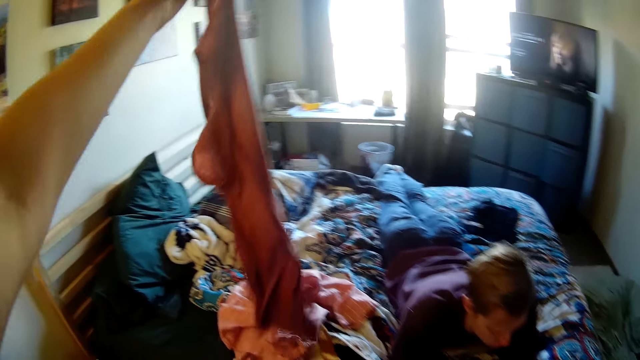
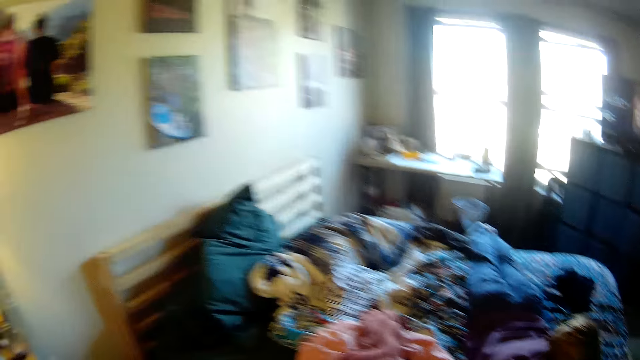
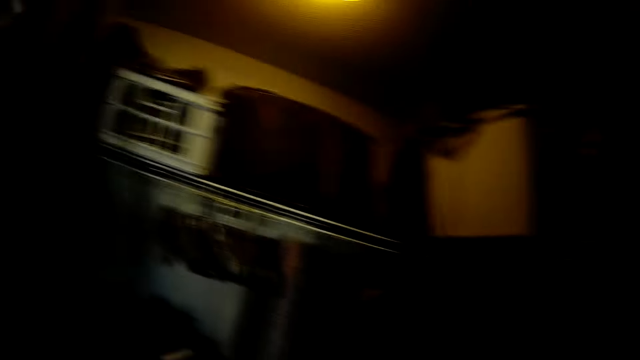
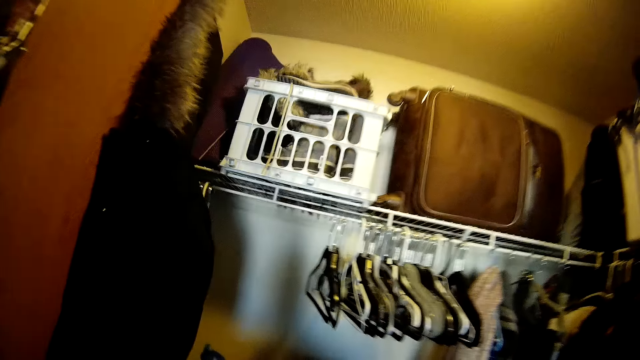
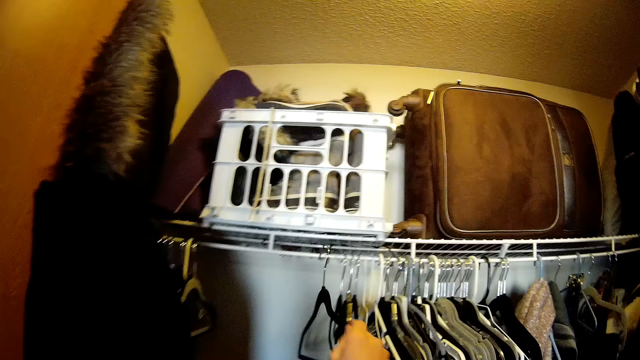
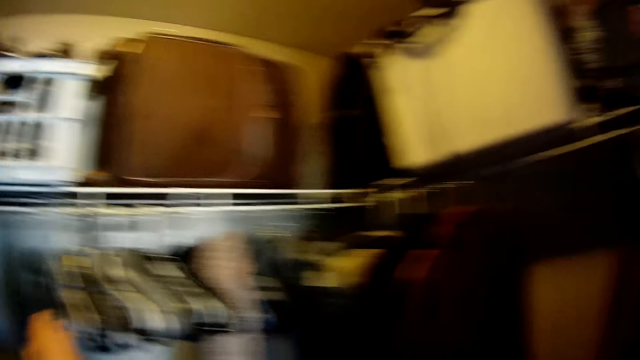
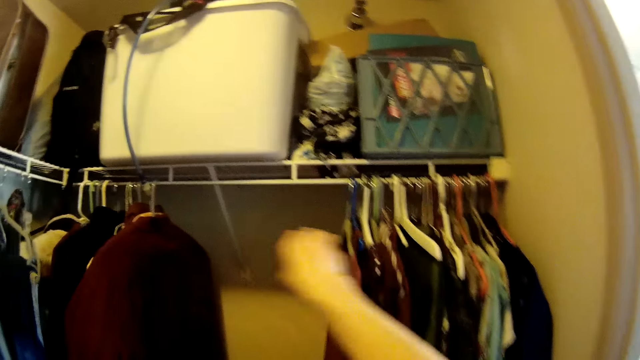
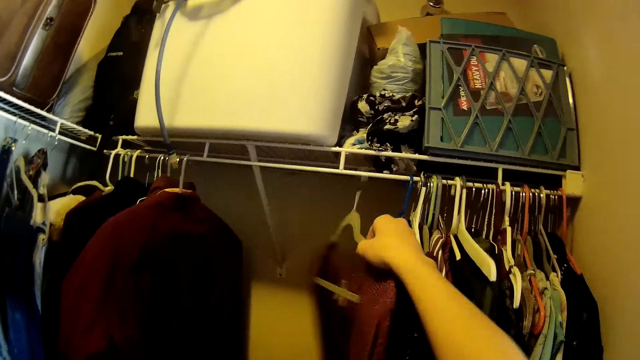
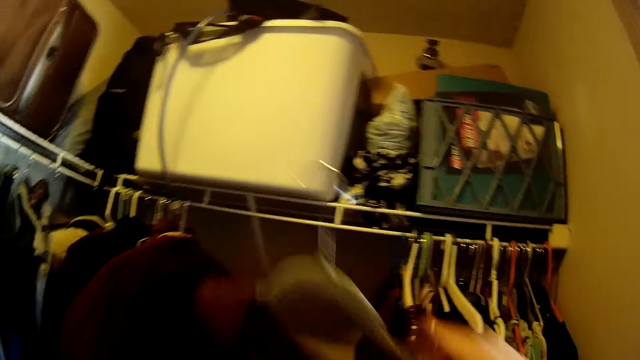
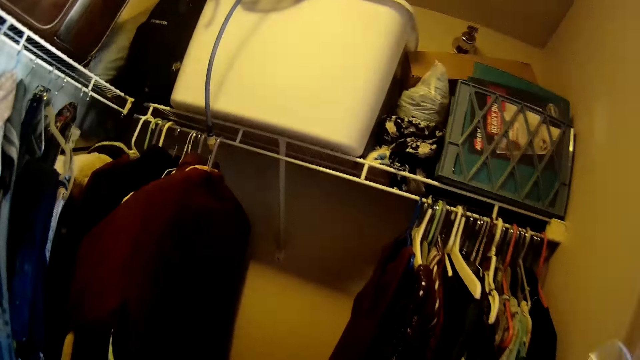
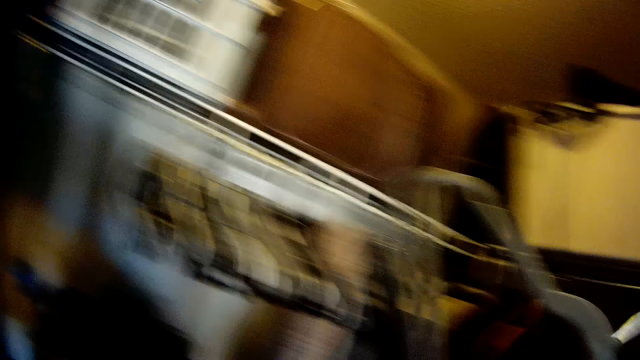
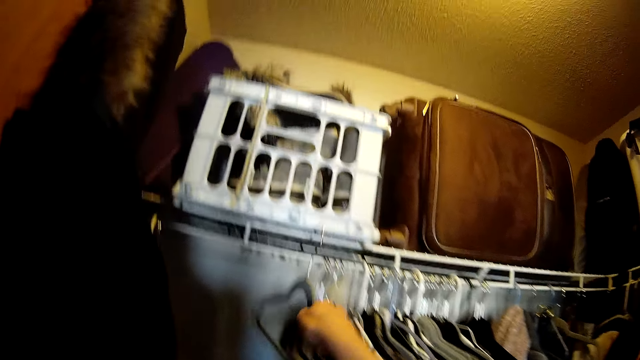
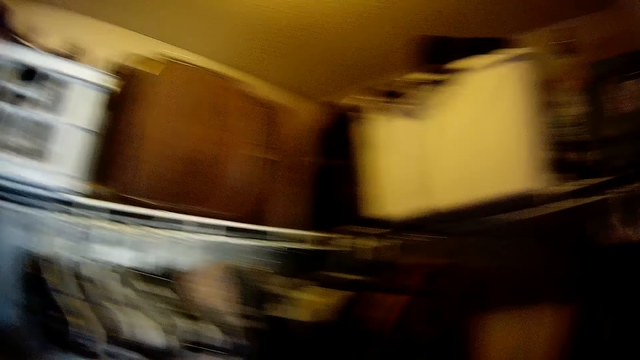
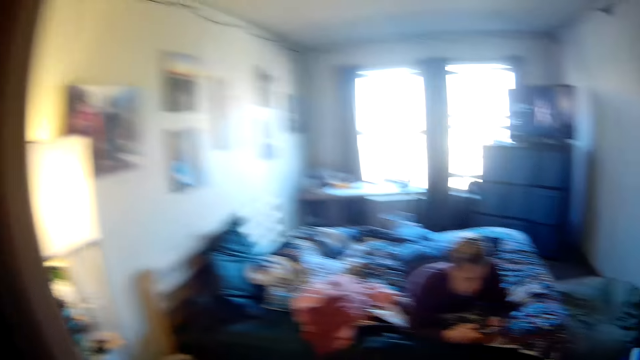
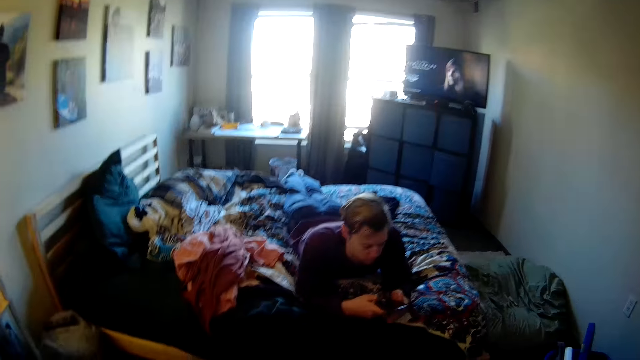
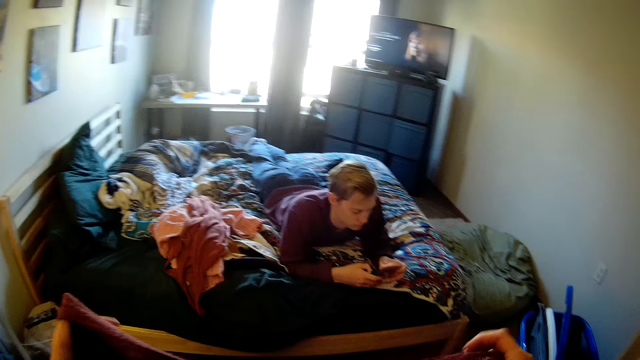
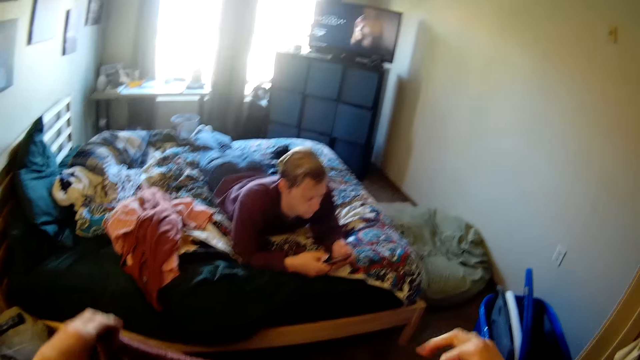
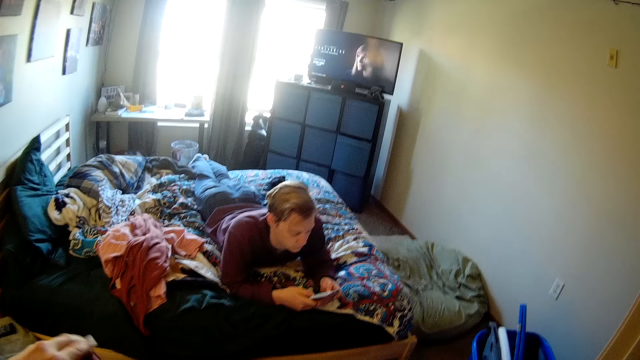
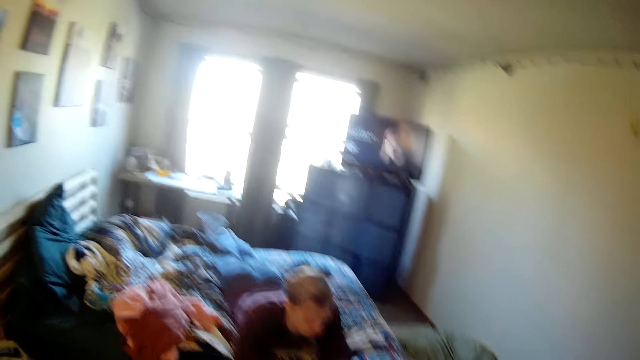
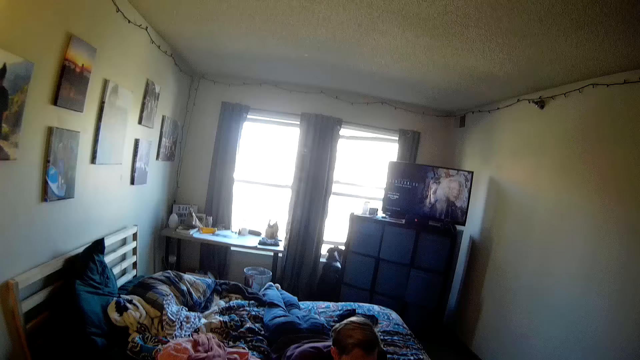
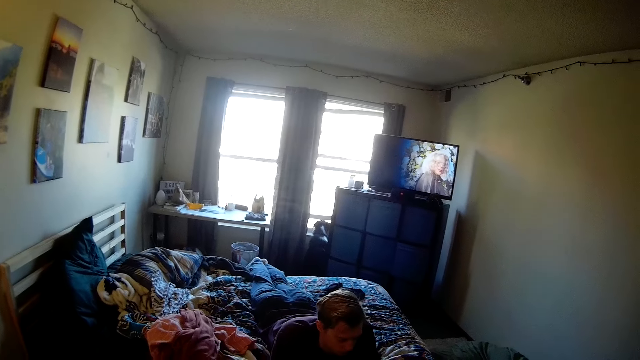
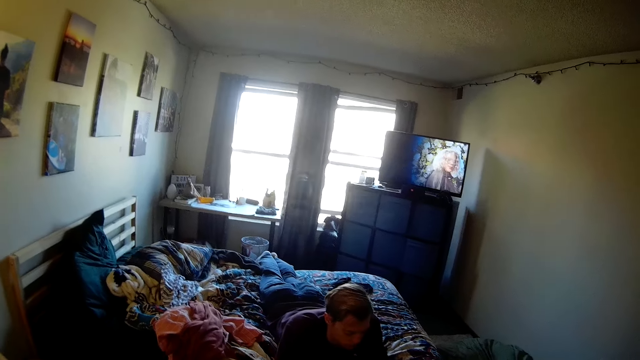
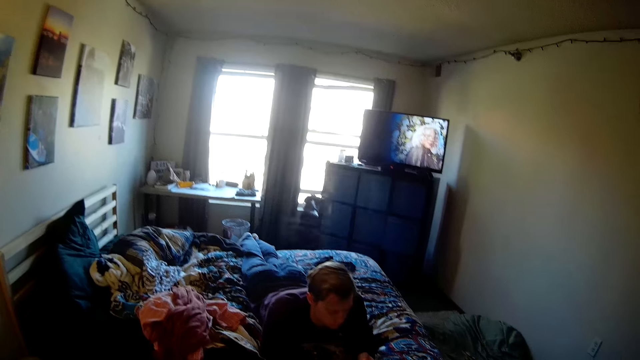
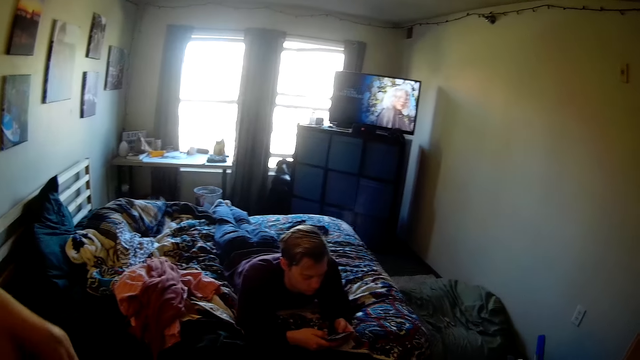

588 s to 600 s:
The camera wearer drops the cloth on the bed with the left hand. They stare around. They walk towards the shelf. They put the cloth hanger on the shelf. They stare around. They pick up the cloth in a hanger from the shelf. They remove the cloth from the hanger with their hands. They put the cloth hanger on the shelf. They stare around. A man uses the phone. The camera wearer folds the cloth.

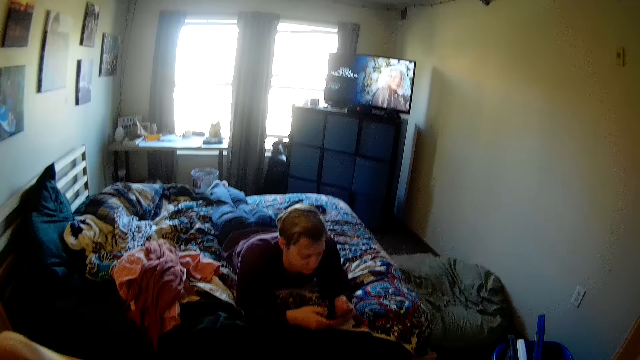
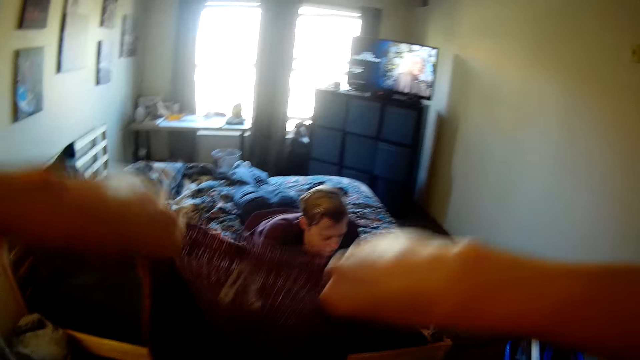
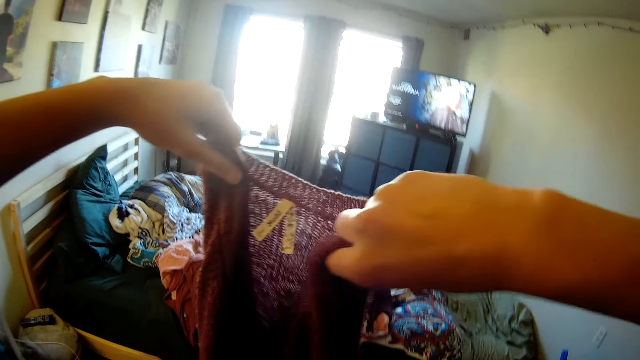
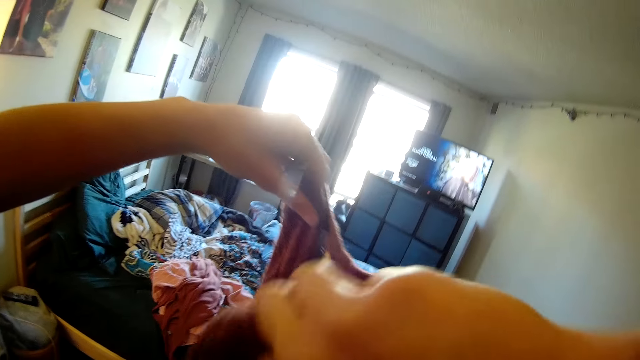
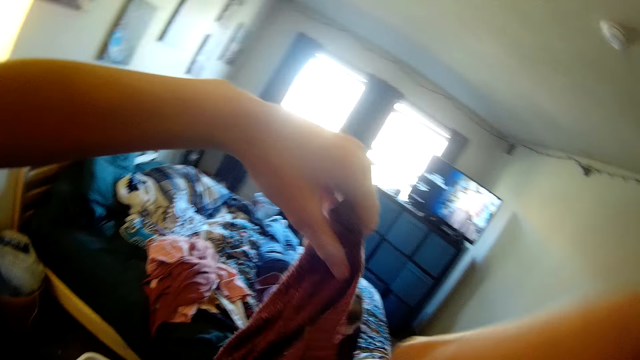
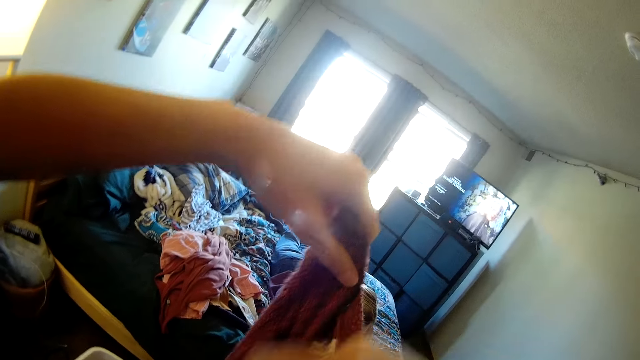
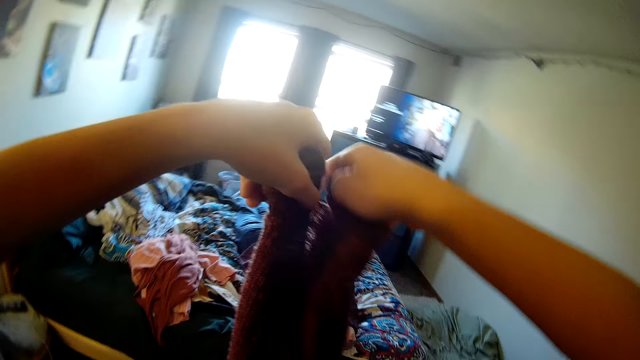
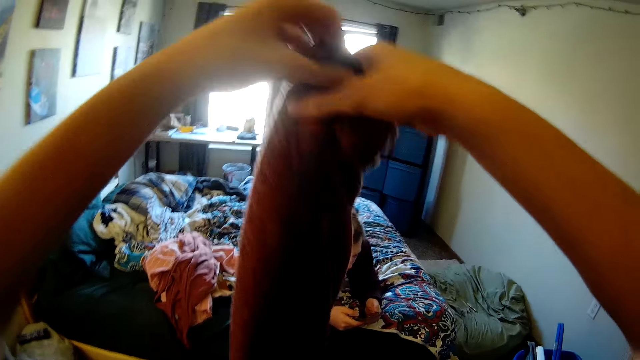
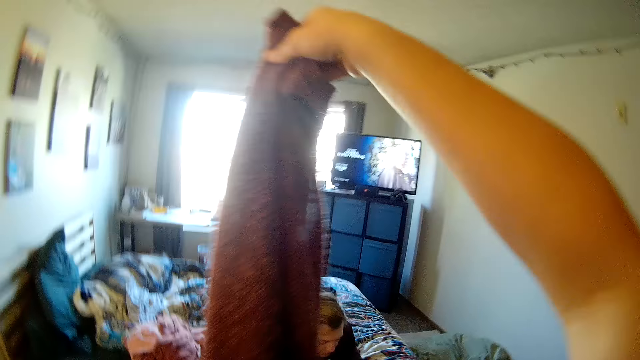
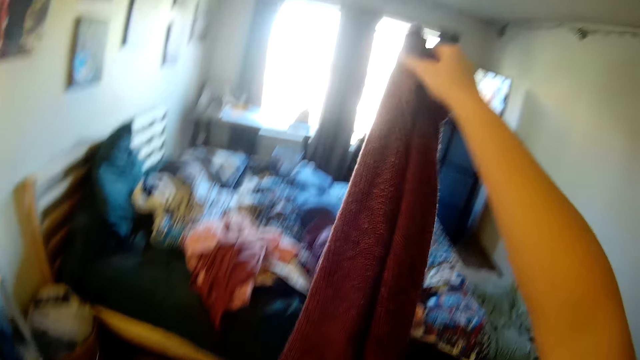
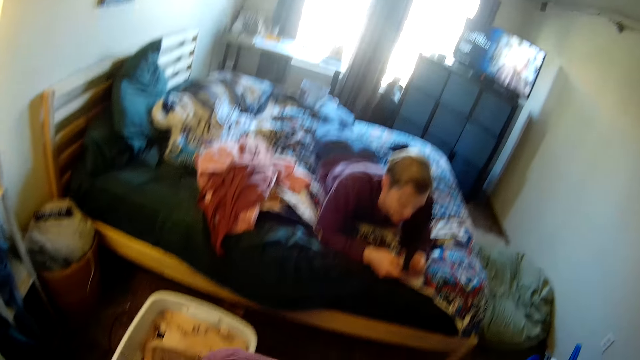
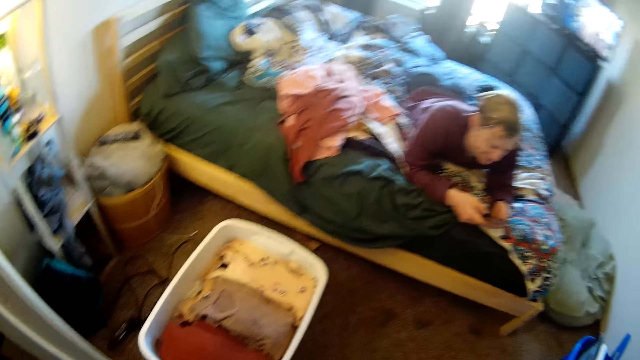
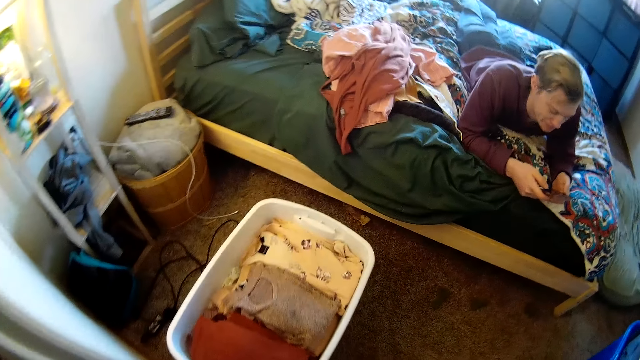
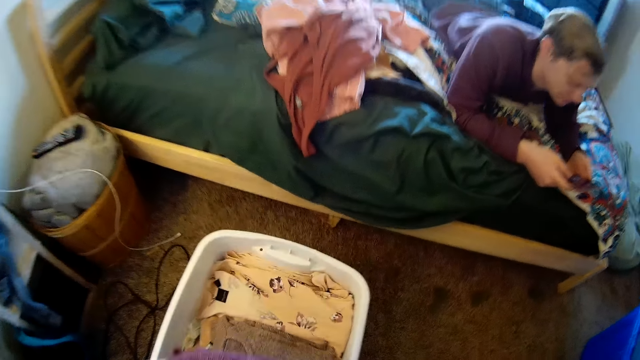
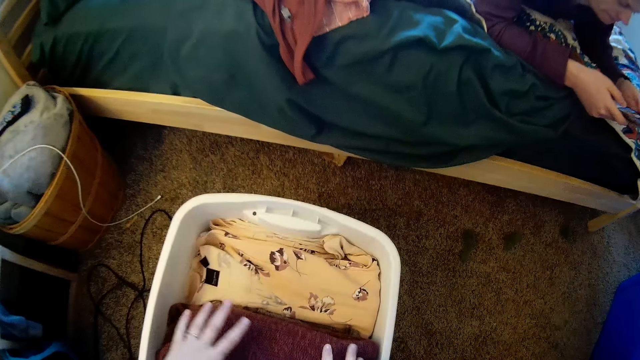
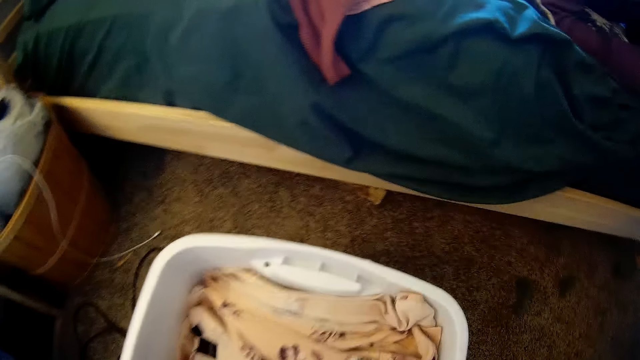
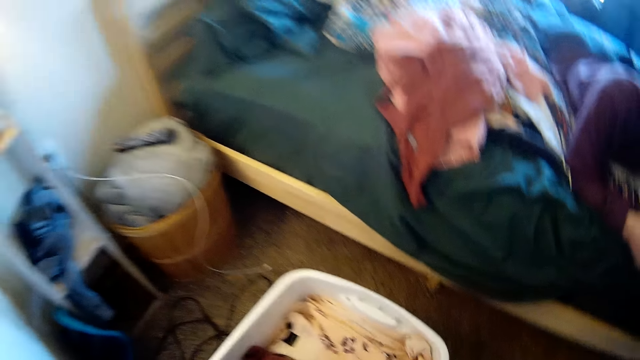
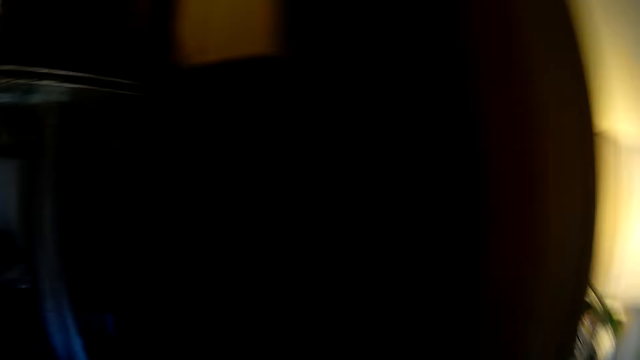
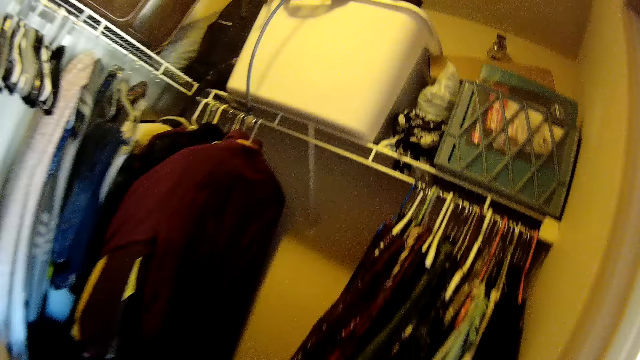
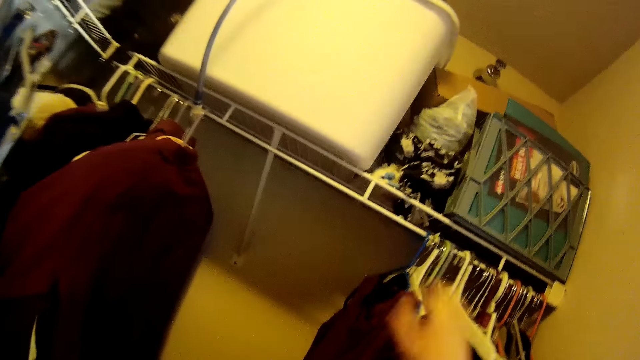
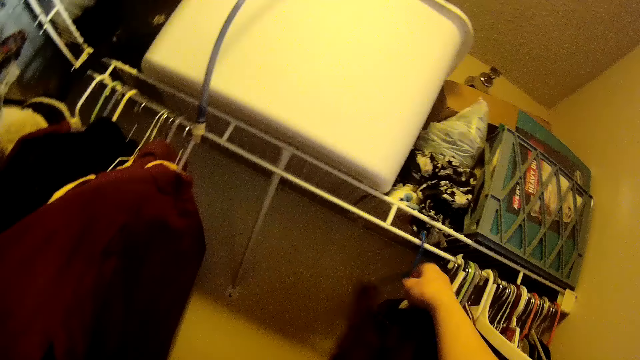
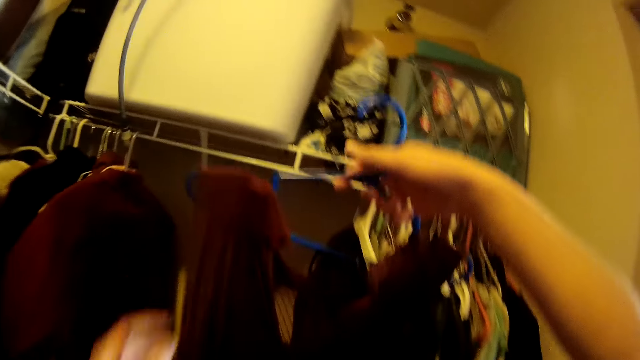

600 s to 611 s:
The camera wearer holds the cloth with both hands and folds the cloth with both hands. They put the cloth in a white clothes bin. They stare around. They walk towards the clothes at the shelf. They pick up the cloth in a hanger from the shelf.
